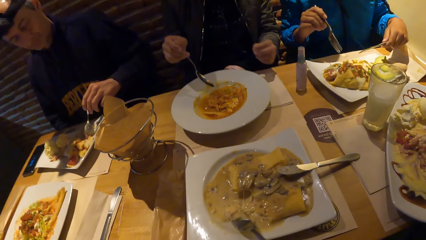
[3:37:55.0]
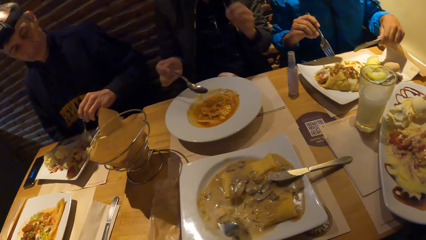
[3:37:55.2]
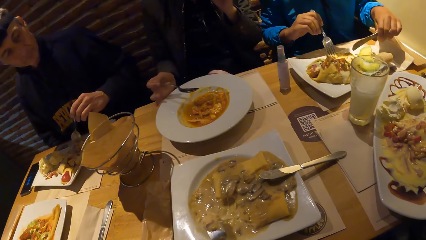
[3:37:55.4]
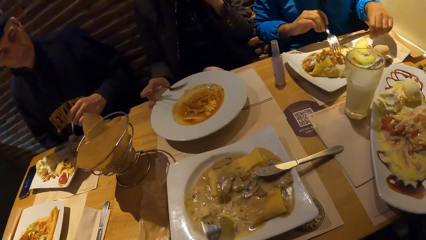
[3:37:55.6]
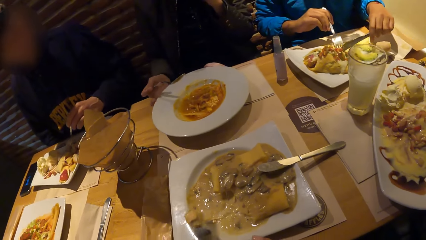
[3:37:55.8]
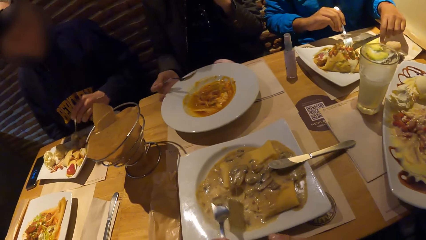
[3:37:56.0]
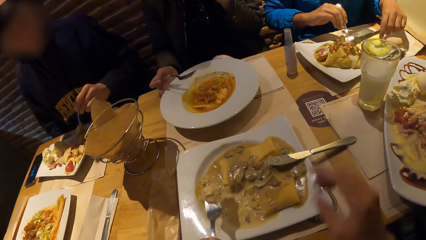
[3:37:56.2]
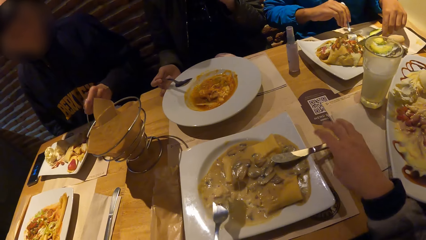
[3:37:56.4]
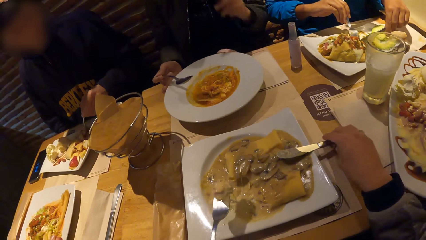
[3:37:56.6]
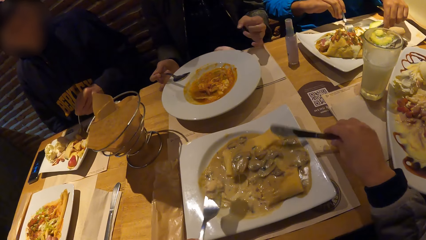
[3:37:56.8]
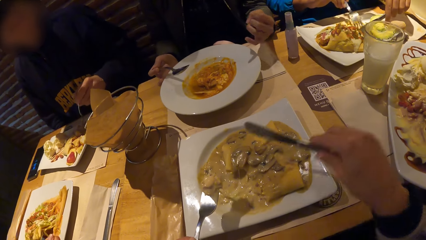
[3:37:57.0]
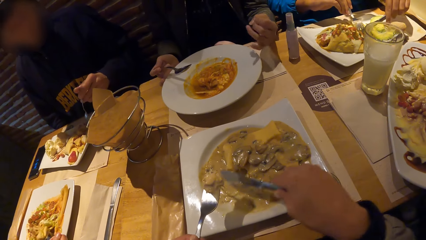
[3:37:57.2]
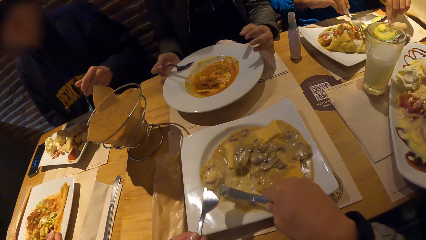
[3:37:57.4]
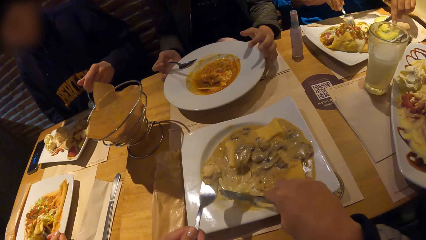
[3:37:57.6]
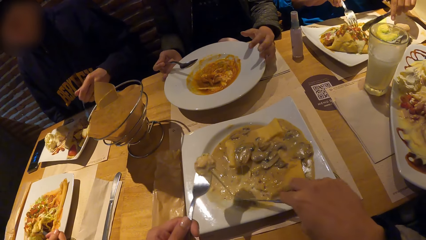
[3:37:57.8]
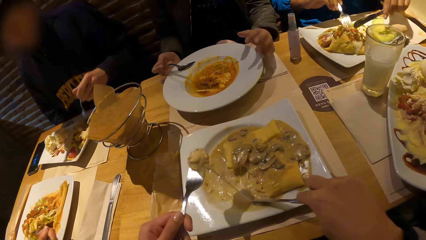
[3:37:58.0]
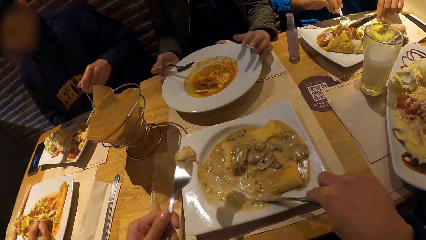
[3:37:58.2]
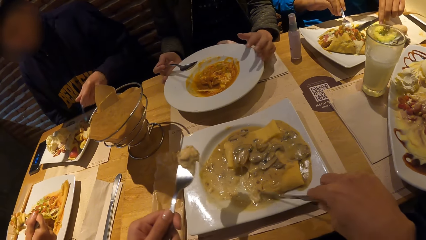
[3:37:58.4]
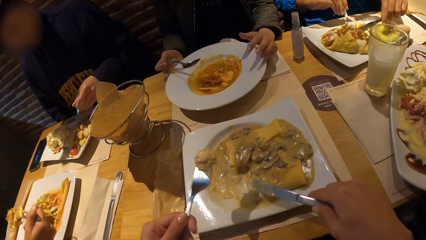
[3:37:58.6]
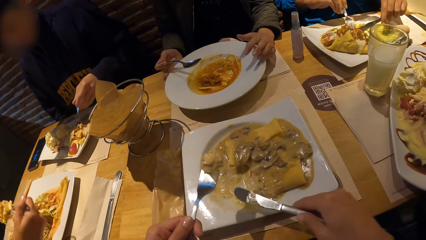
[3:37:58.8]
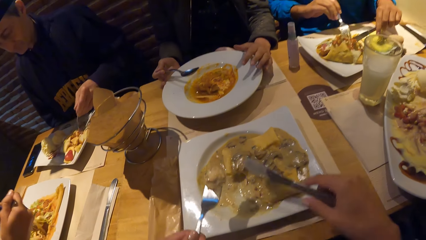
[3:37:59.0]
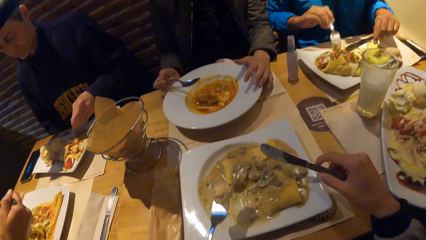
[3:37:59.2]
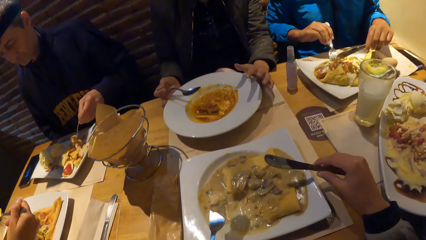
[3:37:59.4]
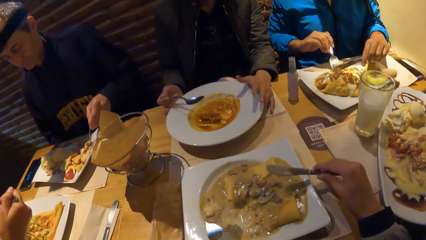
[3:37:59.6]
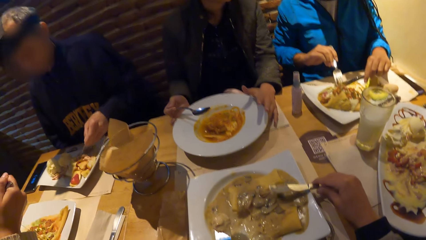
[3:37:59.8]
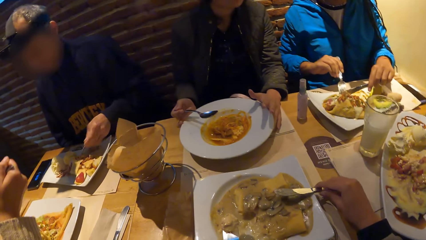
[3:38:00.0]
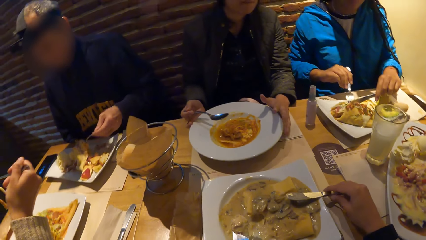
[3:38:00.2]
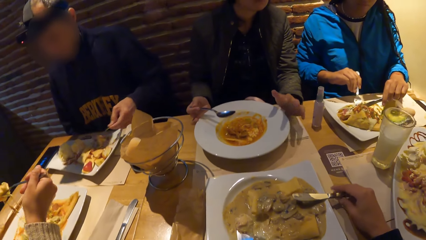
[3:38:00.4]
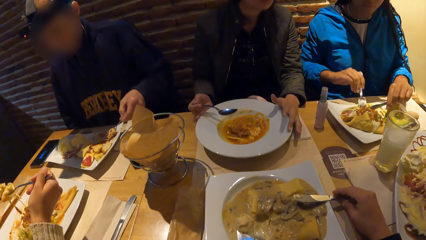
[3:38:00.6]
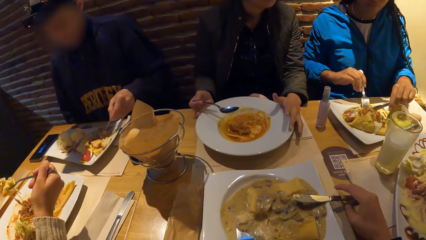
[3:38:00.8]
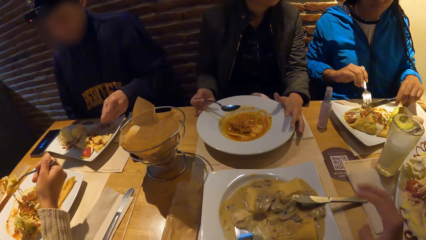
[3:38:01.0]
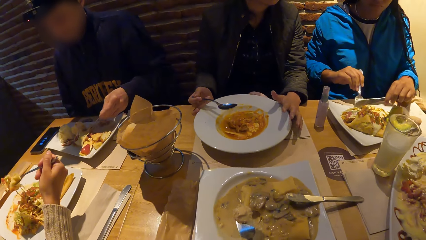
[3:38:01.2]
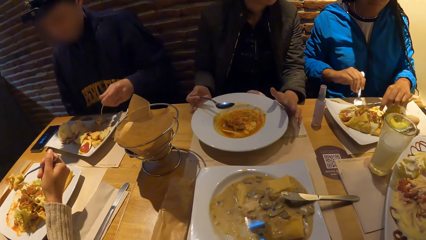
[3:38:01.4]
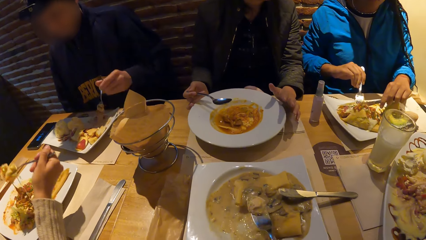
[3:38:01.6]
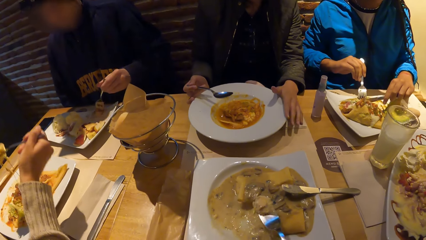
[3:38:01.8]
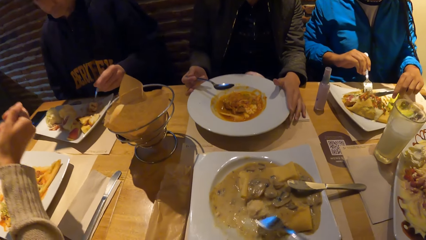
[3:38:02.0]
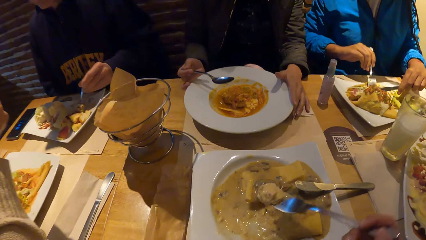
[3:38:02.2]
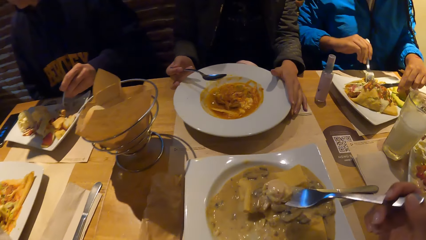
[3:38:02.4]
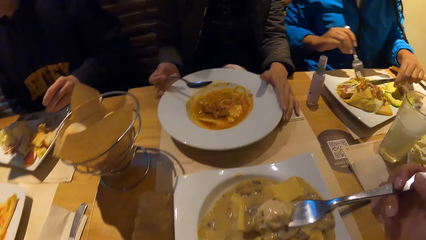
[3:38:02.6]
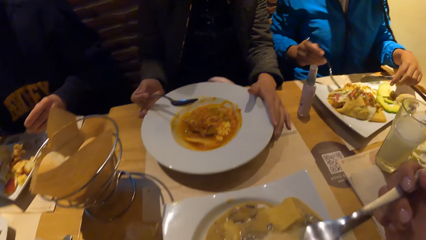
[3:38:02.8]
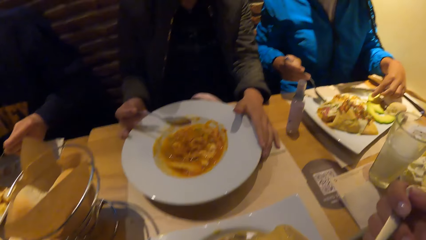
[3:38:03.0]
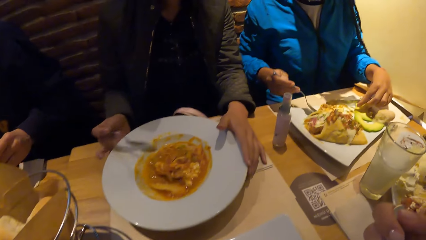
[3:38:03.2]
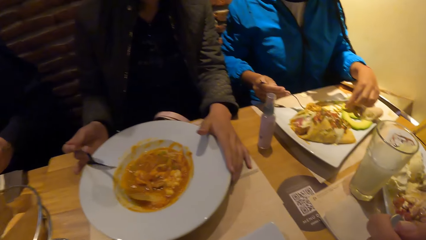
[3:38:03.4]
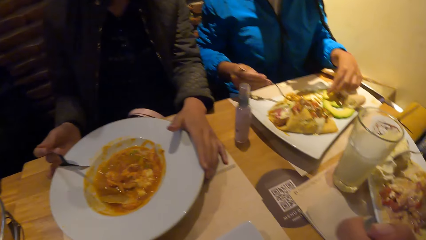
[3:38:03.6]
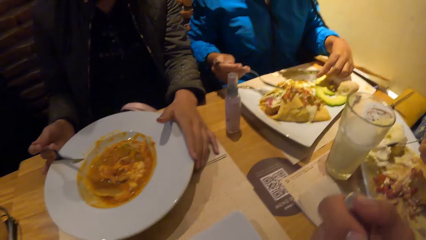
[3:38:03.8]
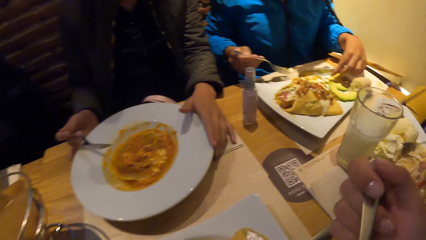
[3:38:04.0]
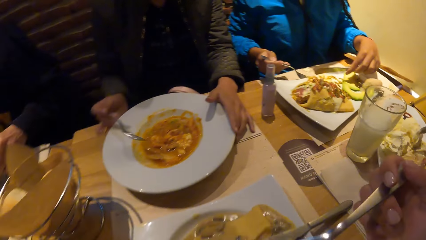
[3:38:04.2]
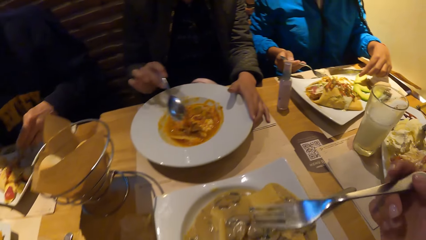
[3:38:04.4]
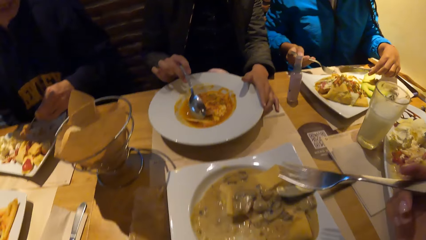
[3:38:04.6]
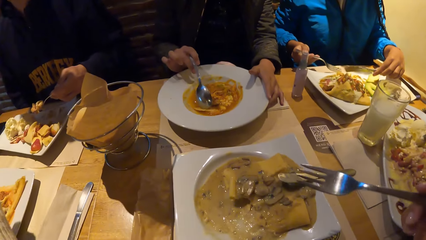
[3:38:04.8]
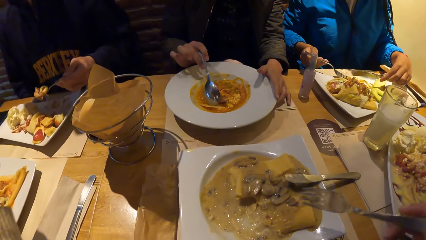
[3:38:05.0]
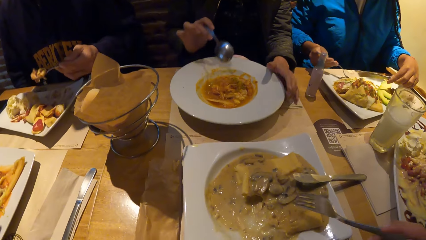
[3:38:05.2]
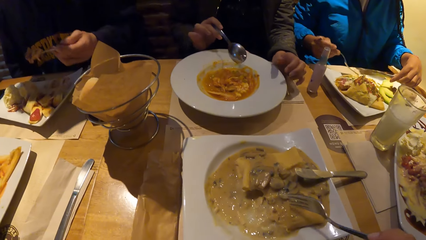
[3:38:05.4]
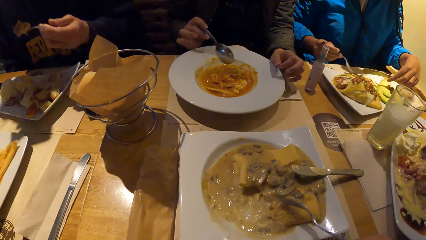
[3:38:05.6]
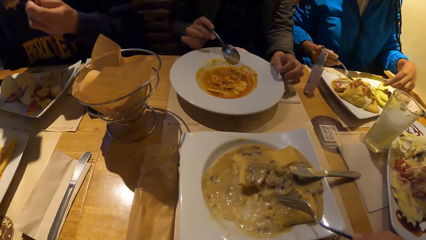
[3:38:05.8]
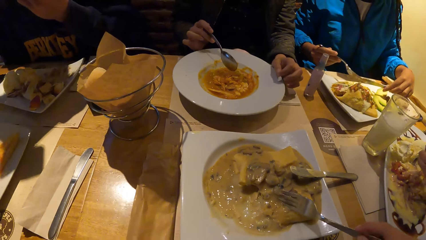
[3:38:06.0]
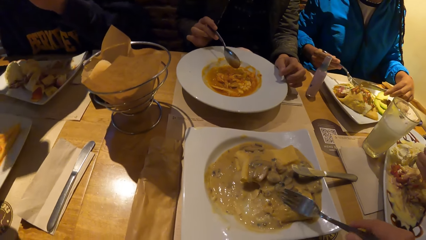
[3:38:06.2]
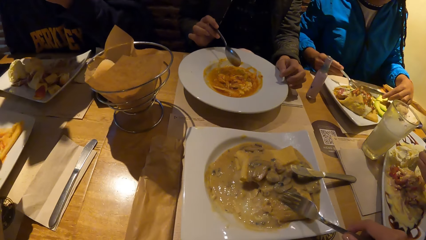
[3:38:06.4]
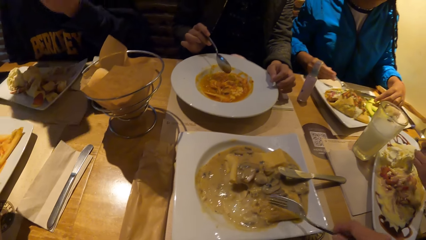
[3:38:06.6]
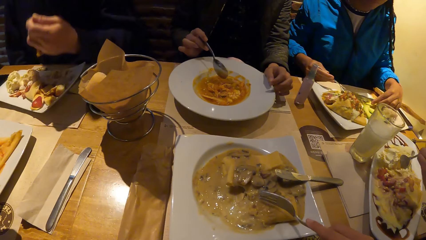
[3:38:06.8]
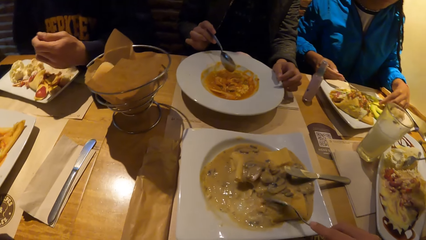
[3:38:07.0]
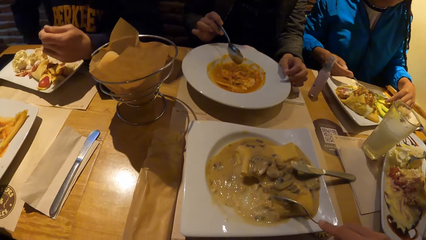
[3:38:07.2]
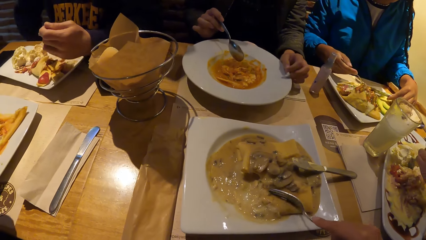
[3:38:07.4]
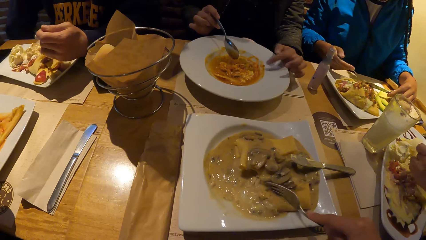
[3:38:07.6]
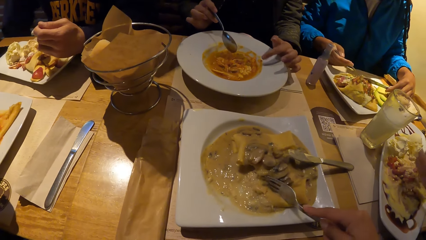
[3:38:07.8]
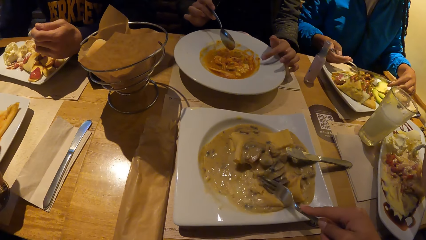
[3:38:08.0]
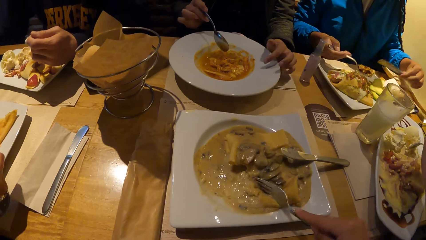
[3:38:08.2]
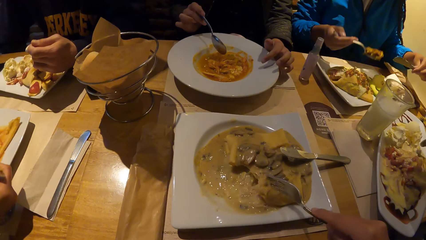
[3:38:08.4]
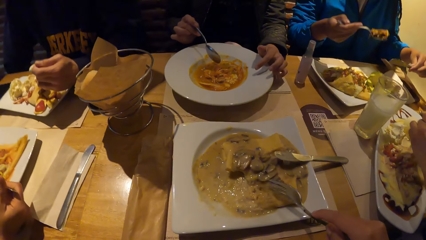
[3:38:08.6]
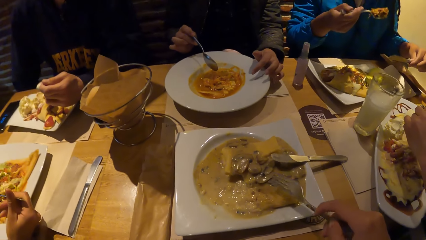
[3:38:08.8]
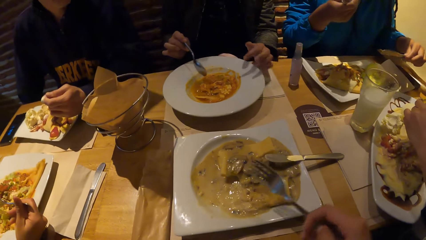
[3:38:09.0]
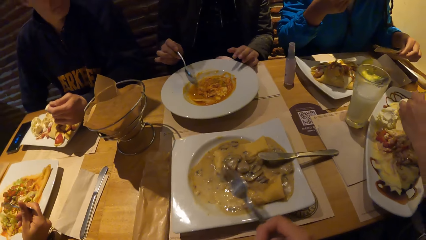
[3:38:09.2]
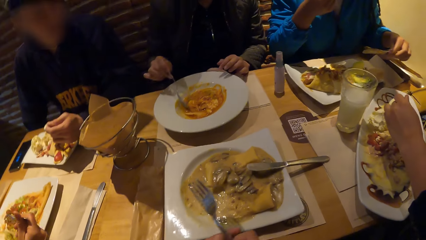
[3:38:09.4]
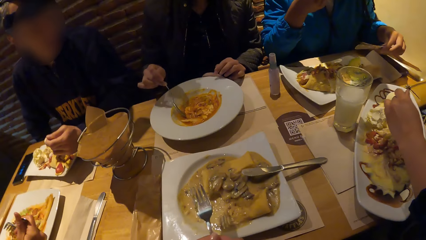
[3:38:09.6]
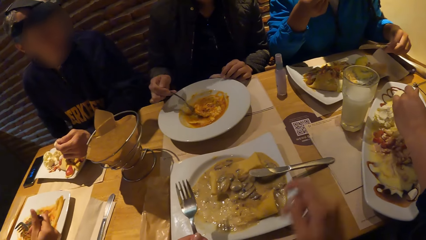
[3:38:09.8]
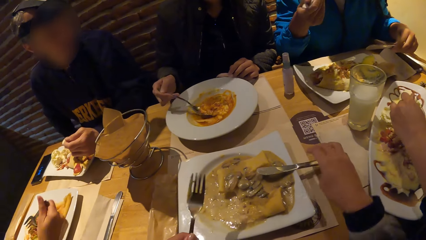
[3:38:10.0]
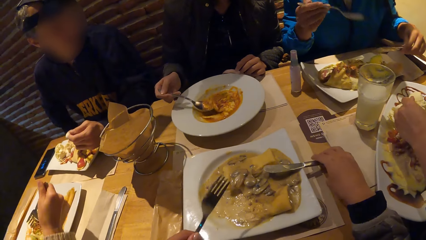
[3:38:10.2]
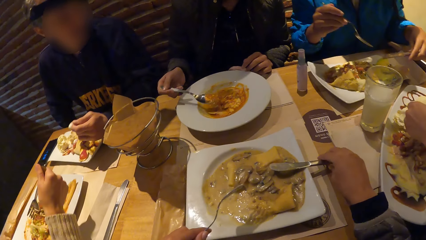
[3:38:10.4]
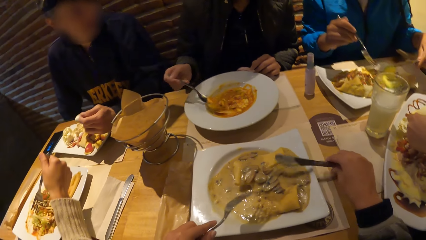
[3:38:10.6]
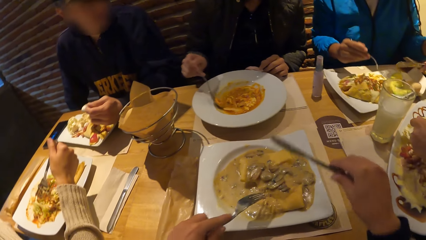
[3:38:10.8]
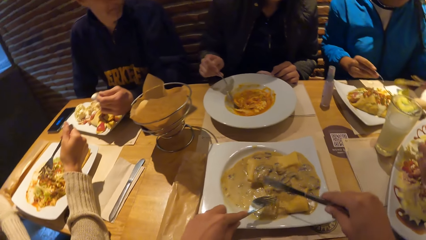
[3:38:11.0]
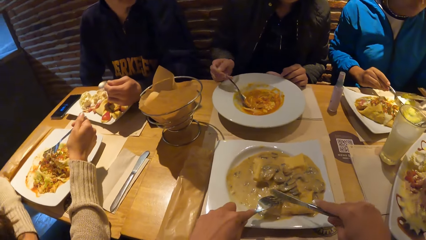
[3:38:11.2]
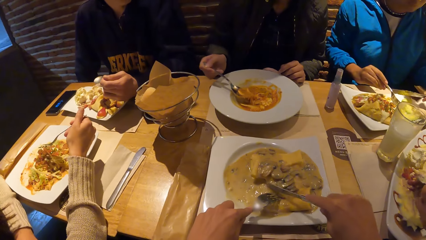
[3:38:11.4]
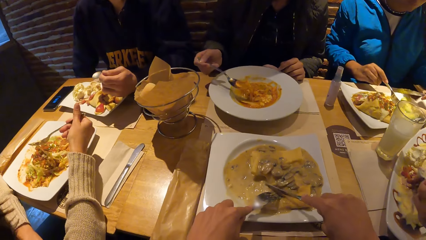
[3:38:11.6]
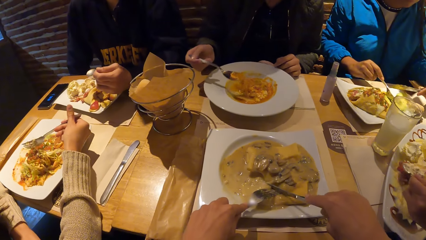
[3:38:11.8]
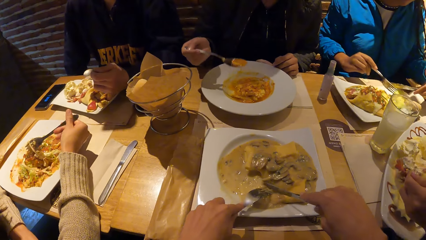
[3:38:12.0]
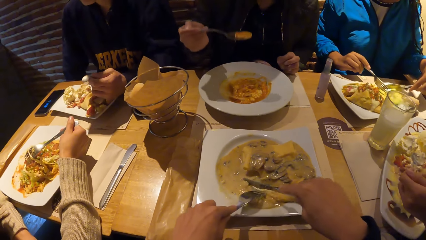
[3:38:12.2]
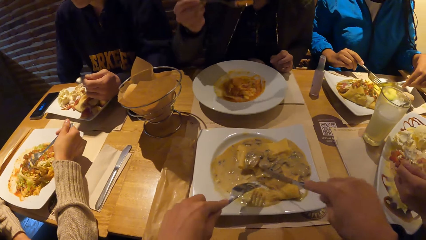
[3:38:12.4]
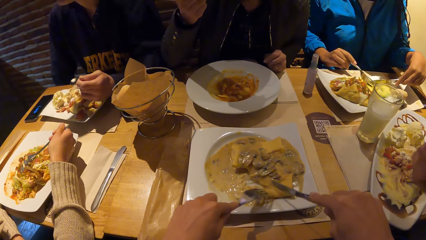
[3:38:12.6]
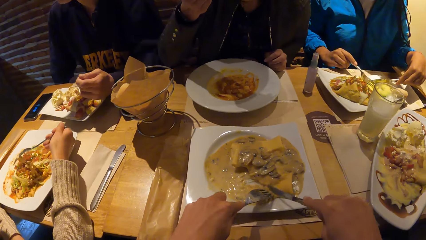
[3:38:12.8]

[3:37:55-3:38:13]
The camera wearer passes the fork in her right hand to her left hand. A woman touches her face with her left hand and drops her right hand on the table. Another woman eats the potato in the plate with the fork in her right hand and the knife in her left hand. The camera wearer picks up the knife from the plate with her right hand. The first woman drops her left hand on the table. The camera wearer cuts the chicken porridge with the knife in her right hand. The first woman taps the plate with her left hand. The camera wearer drops the knife on the plate with her right hand and passes the fork in her left hand to her right hand. The first woman places her left hand on the plate. The camera wearer eats the chicken porridge from the plate with the fork in her right hand. Another woman takes the food with the spoon. The first woman touches the yam porridge with the spoon in her right hand. The camera wearer presses the chicken porridge in the plate with the fork in her right hand. Another woman takes the food. The camera wearer passes the fork in her right hand to her left hand. The first woman eats the yam porridge from the plate with the spoon in her right hand. Another woman places her right hand on the table. The camera wearer picks up the knife from the plate with her right hand. That woman eats the salad from the plate on the table with the fork in her right hand. The camera wearer cuts the chicken porridge in the plate with the fork in her left hand and the knife in her right hand.
